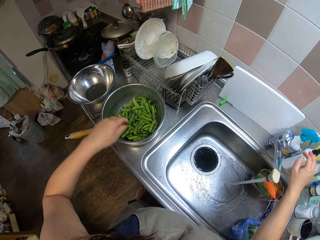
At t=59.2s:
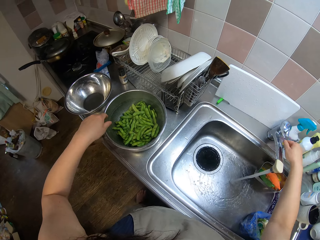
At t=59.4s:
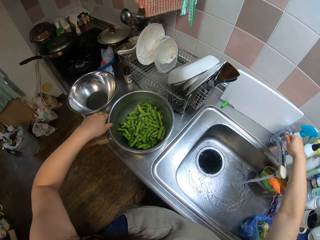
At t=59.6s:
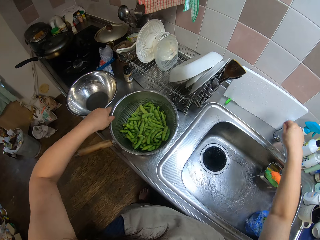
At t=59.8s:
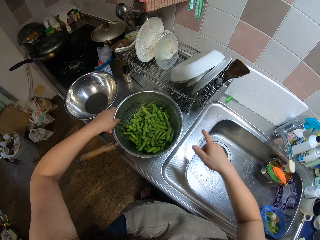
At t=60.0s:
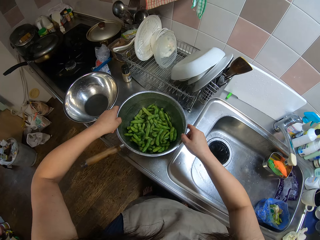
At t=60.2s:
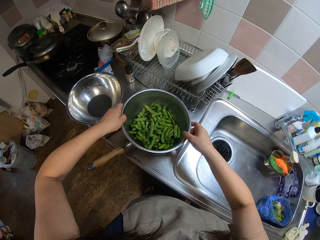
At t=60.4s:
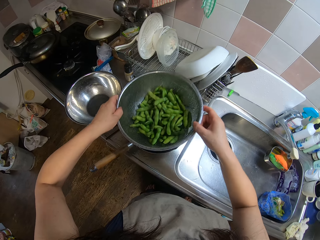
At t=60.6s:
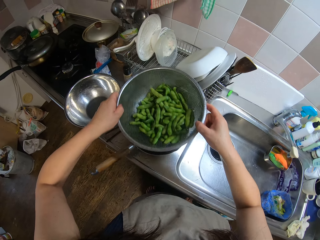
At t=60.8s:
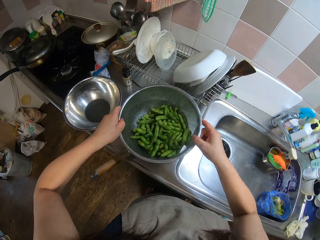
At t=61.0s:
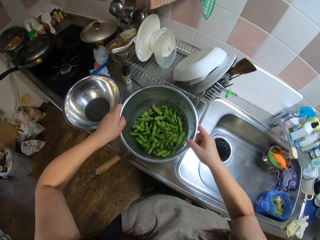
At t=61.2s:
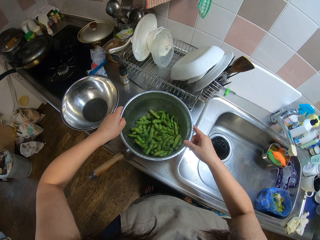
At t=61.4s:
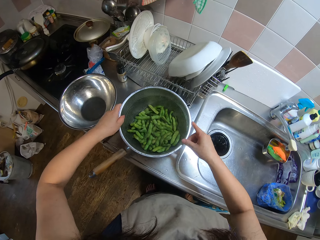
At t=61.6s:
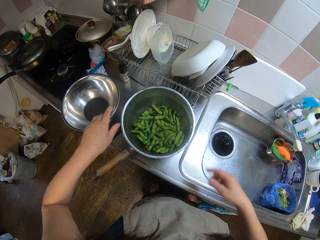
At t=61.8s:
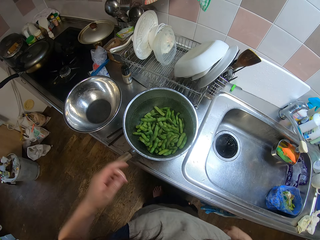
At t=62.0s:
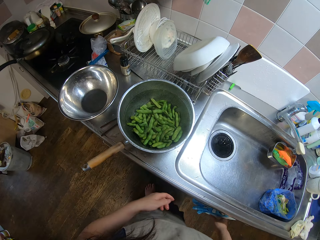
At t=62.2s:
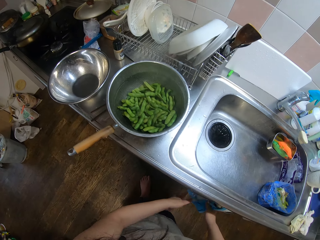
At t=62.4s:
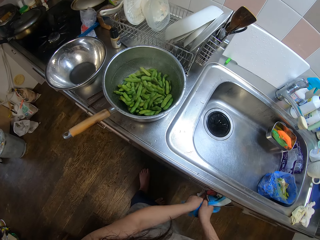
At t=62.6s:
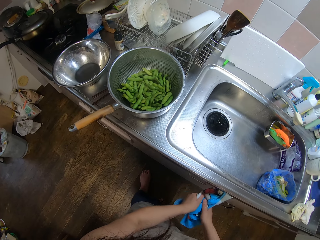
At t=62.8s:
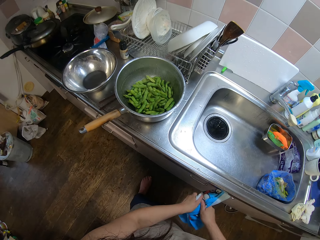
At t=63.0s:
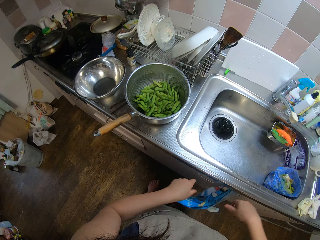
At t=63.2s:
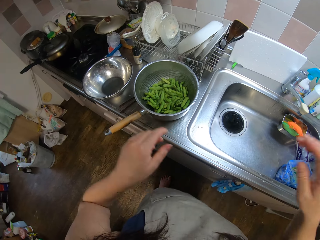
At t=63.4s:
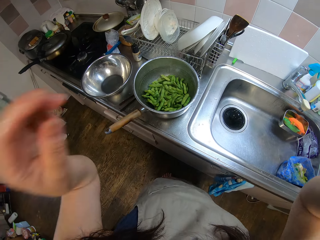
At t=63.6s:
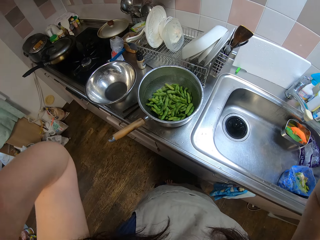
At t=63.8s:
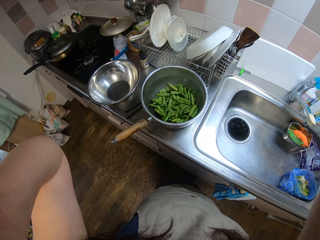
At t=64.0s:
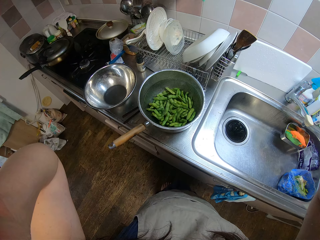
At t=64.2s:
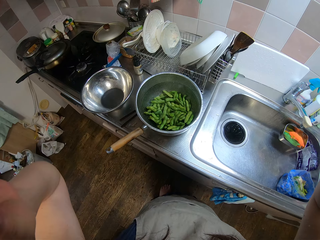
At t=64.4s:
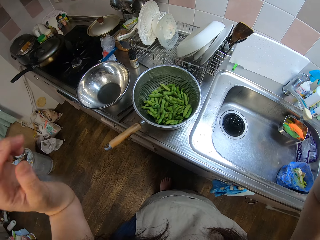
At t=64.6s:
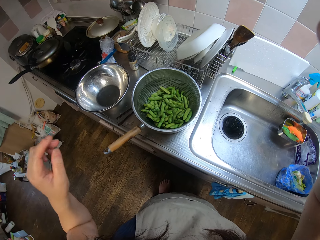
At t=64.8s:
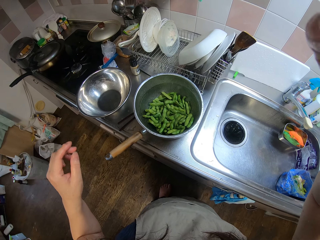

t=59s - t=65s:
The camera wearer closes the tap. He picks the stainless strainer mesh from a cooking pot. He mixes the green together in the sieve. He shakes the stainless strainer mesh and places the stainless strainer mesh on the cooking pot. He dries his hand from the towel under the sink. He lifts his hands and adjusts his camera.
